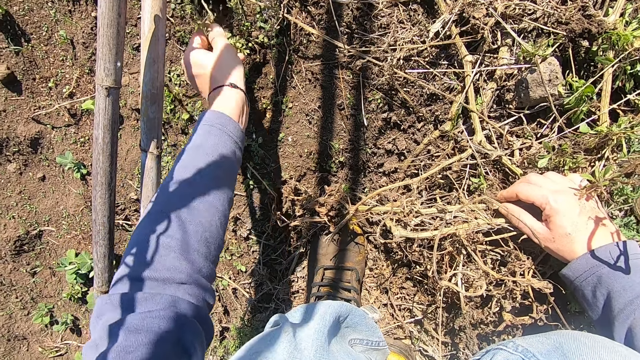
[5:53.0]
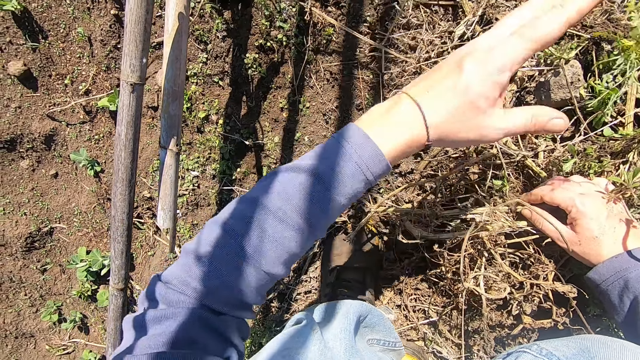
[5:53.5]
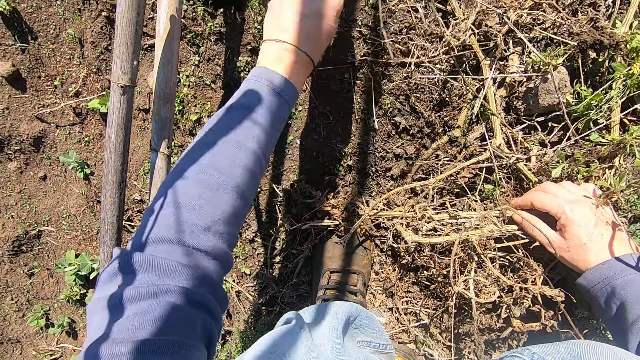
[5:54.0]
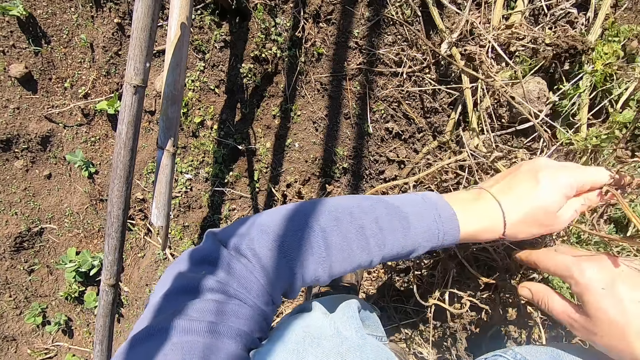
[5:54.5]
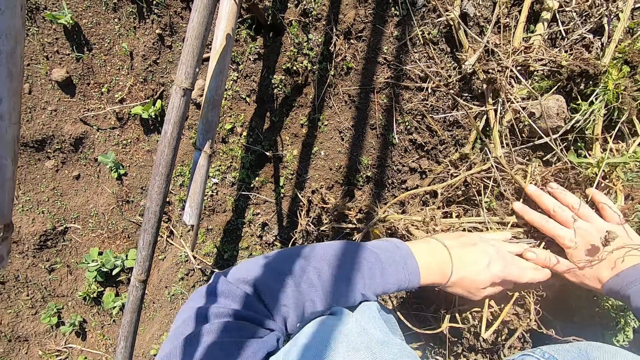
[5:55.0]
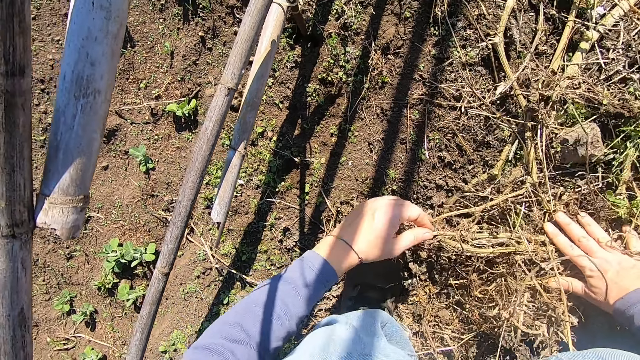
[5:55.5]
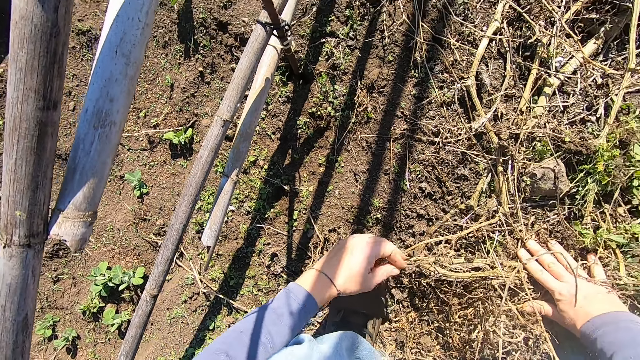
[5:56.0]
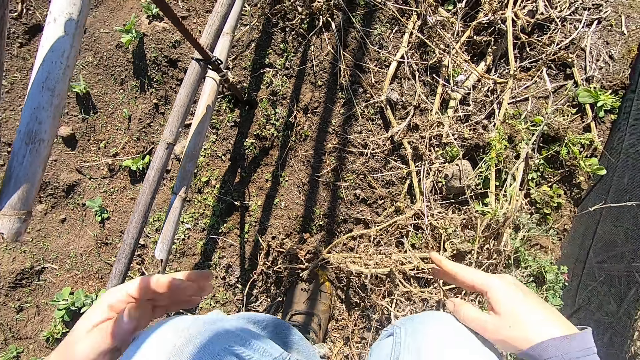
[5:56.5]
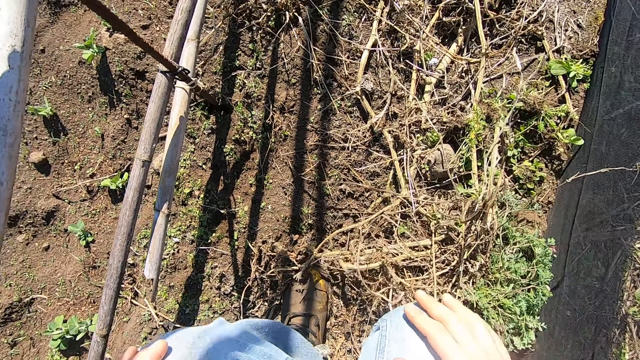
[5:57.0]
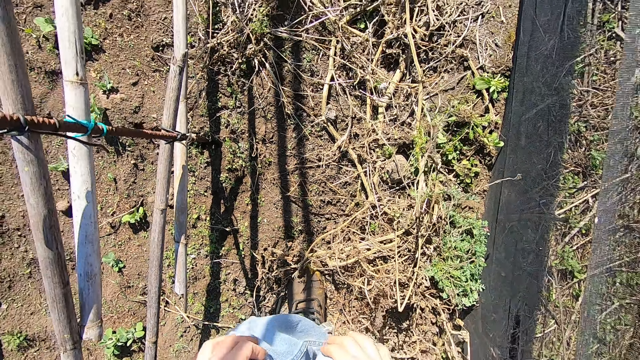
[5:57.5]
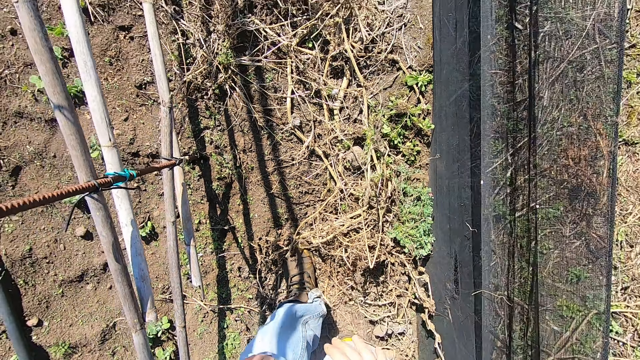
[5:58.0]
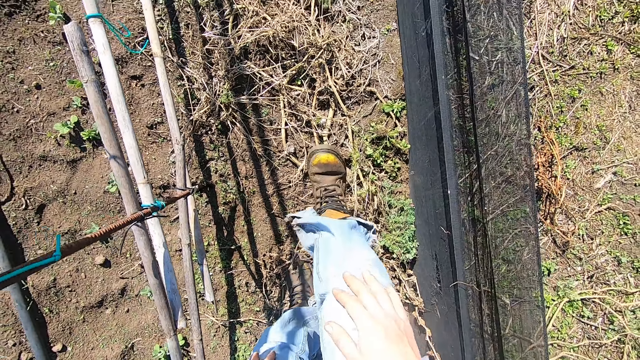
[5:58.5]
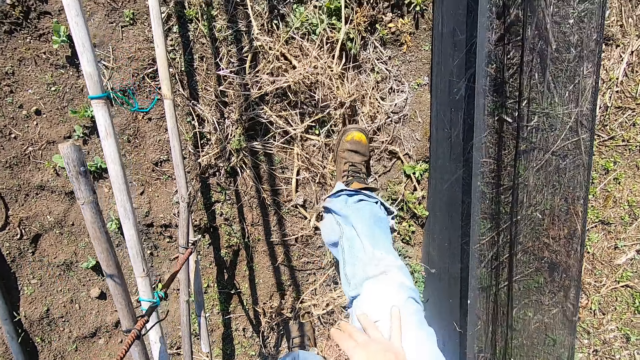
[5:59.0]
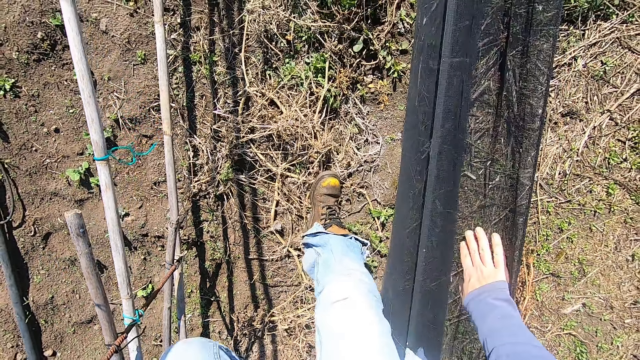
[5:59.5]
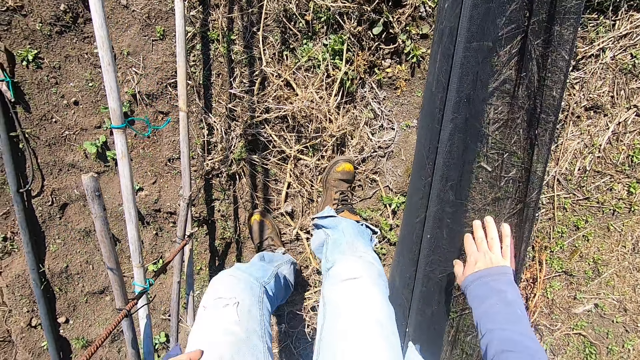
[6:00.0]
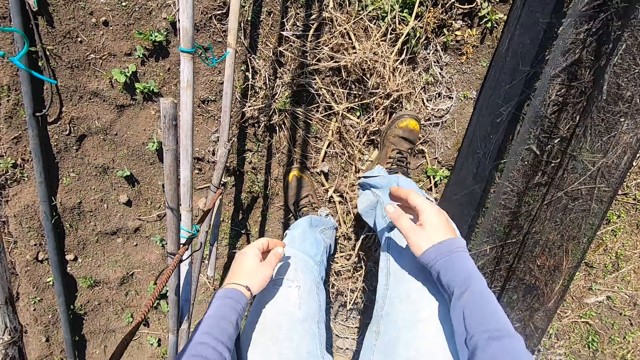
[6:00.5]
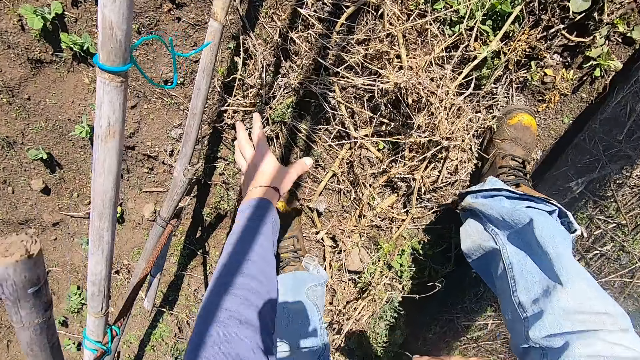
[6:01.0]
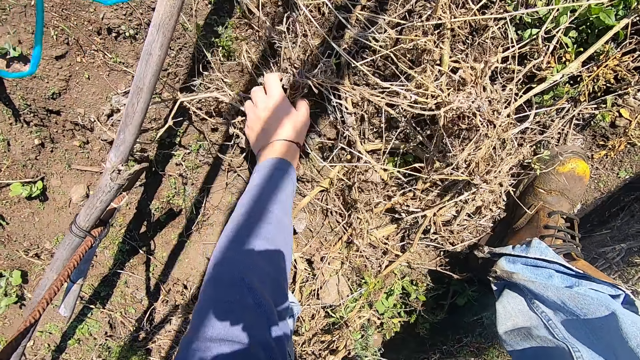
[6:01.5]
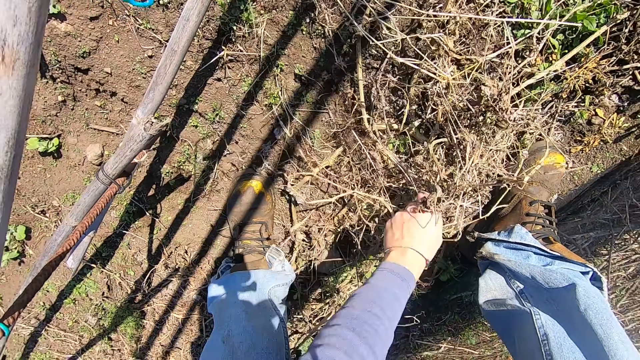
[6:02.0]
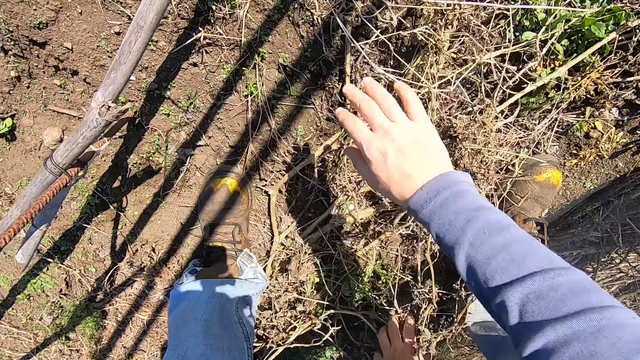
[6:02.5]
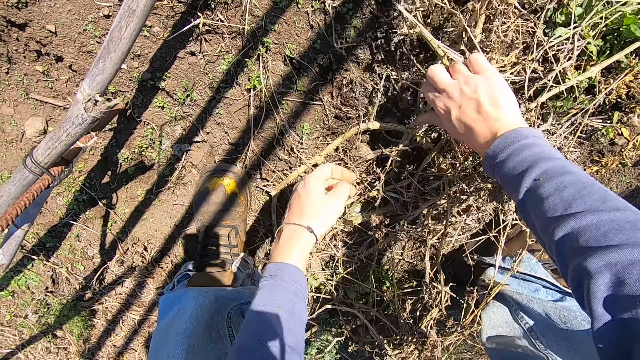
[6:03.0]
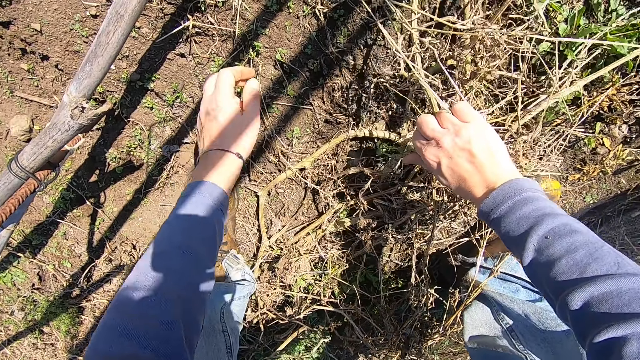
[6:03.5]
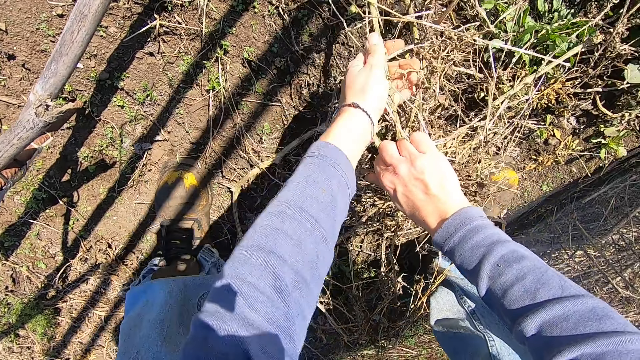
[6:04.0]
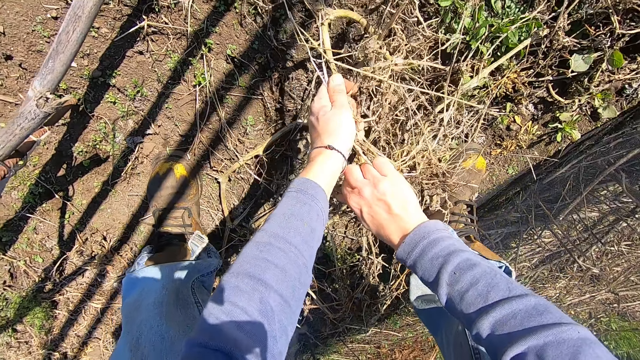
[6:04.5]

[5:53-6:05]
The camera wearer throws the weed plant in his left hand away. He adjusts the weed plants or pumpkin plant on the ground with his hands. He places his hands on his thighs. He stands up. He walks forward at the farm. He places his right hand on a net or fence. He bends down. He adjusts weed plants or a pumpkin plant on the ground with both hands.

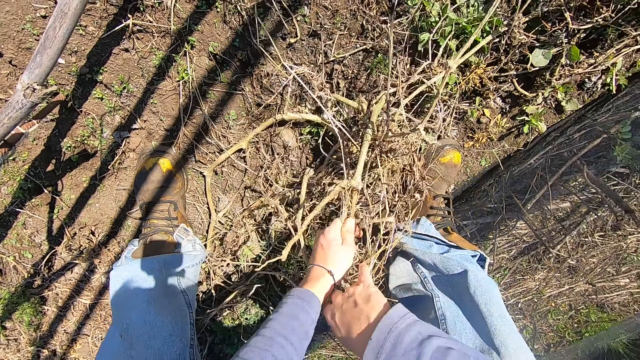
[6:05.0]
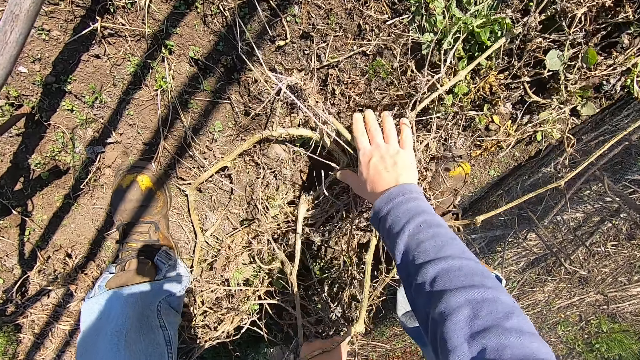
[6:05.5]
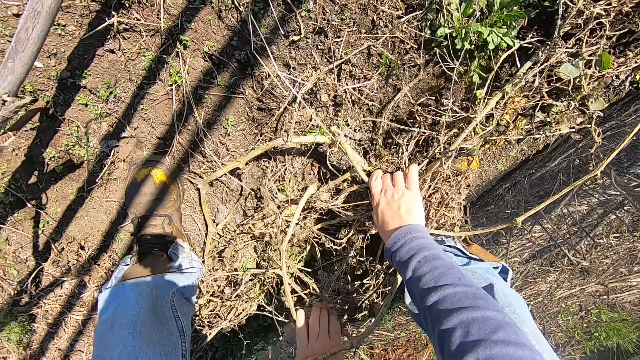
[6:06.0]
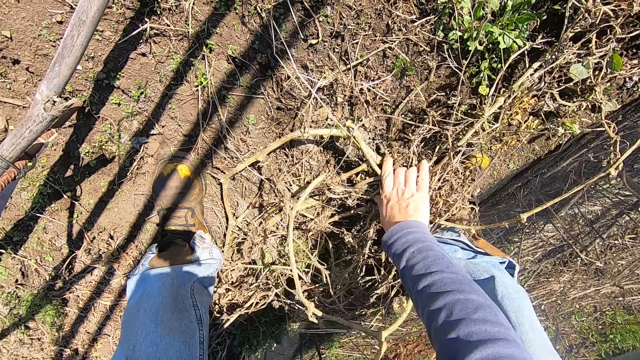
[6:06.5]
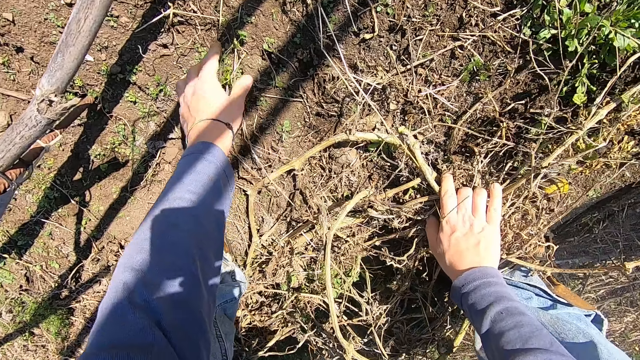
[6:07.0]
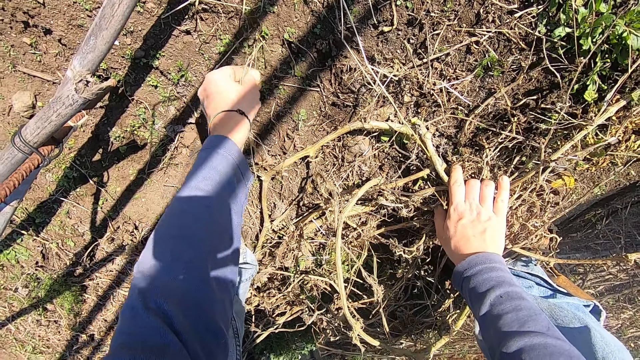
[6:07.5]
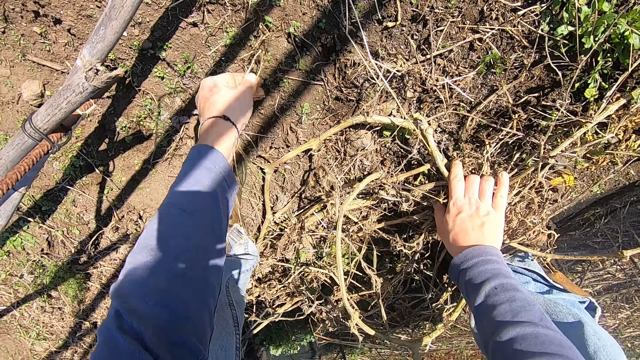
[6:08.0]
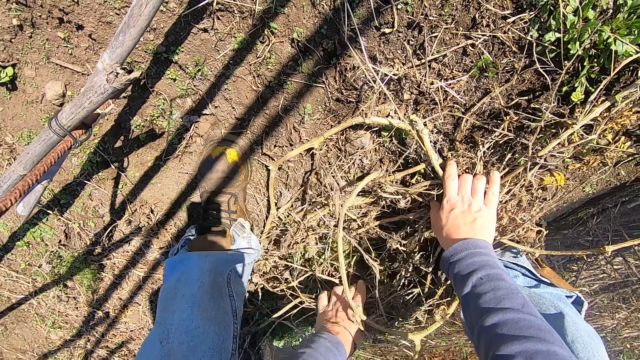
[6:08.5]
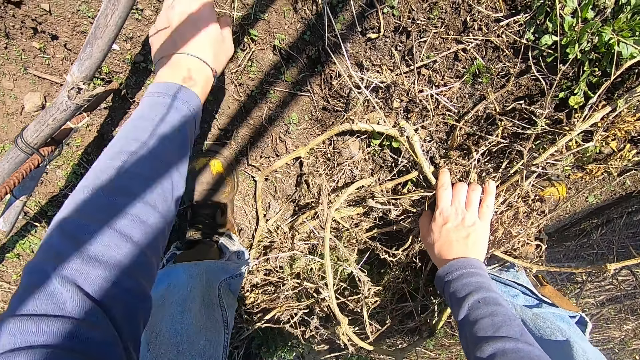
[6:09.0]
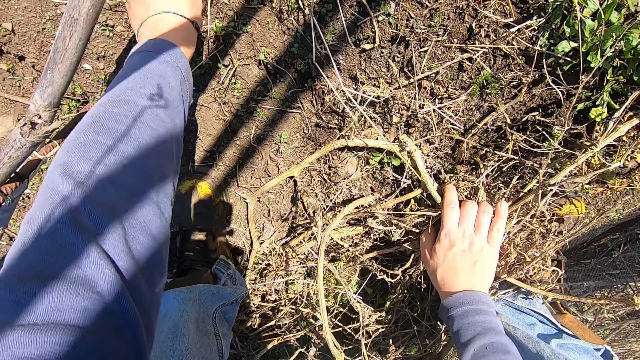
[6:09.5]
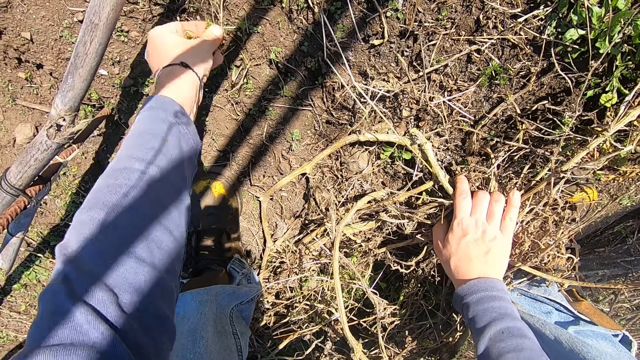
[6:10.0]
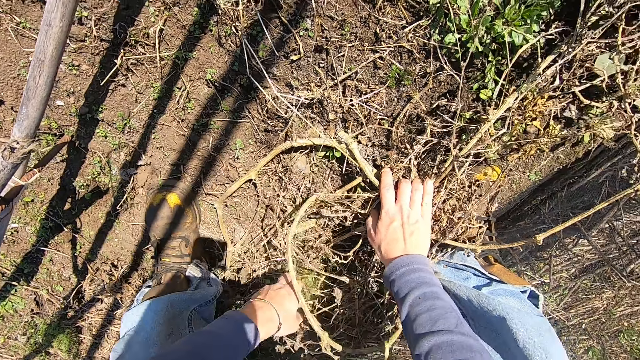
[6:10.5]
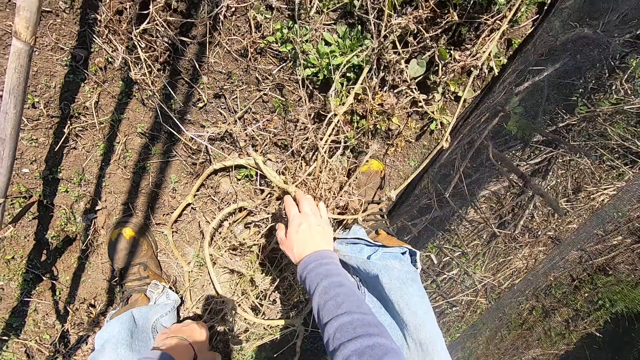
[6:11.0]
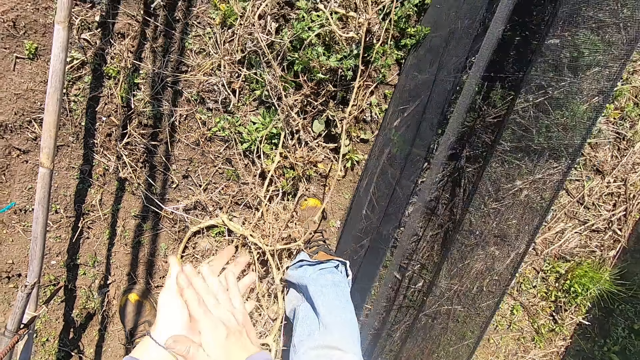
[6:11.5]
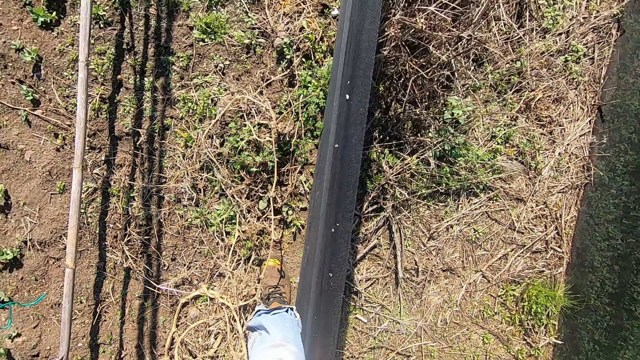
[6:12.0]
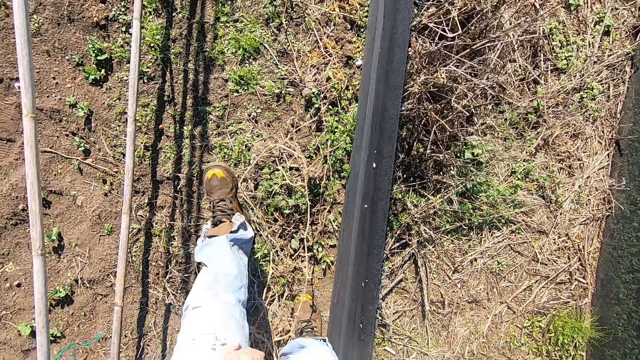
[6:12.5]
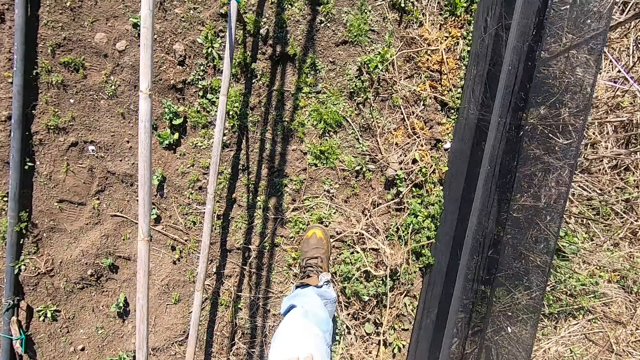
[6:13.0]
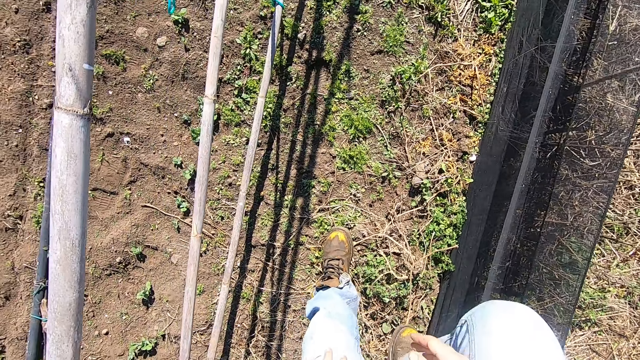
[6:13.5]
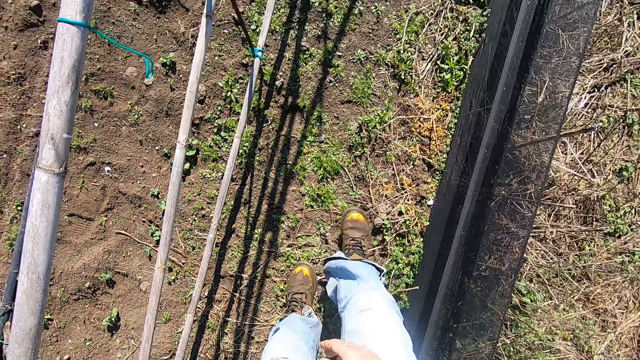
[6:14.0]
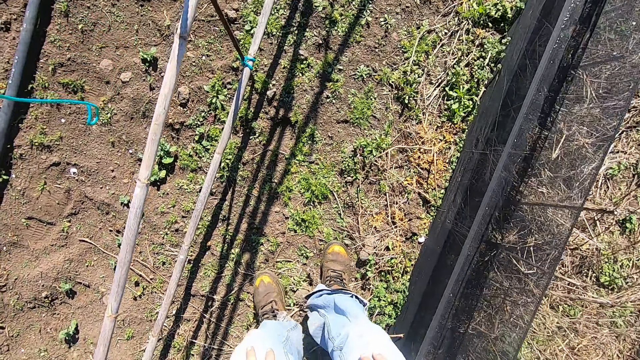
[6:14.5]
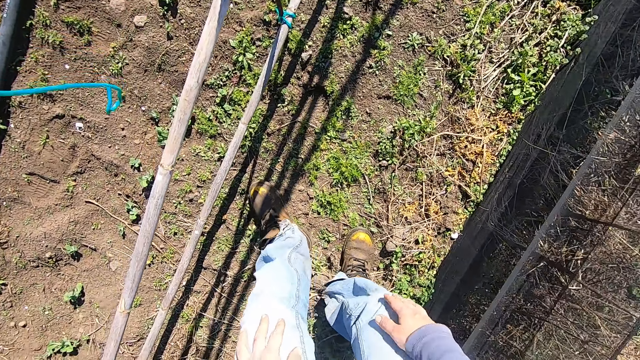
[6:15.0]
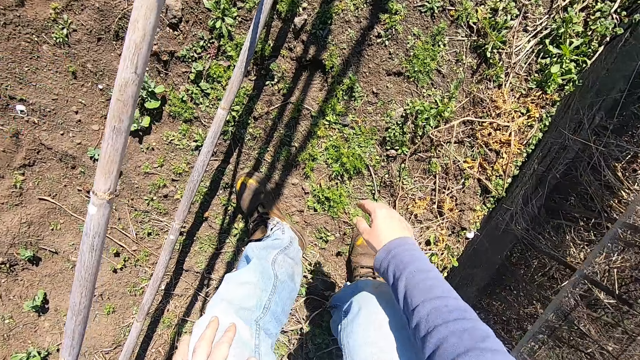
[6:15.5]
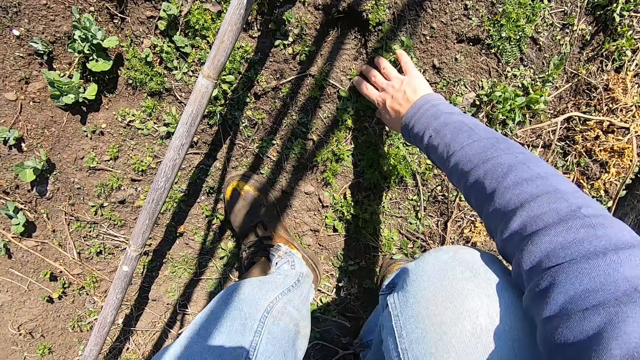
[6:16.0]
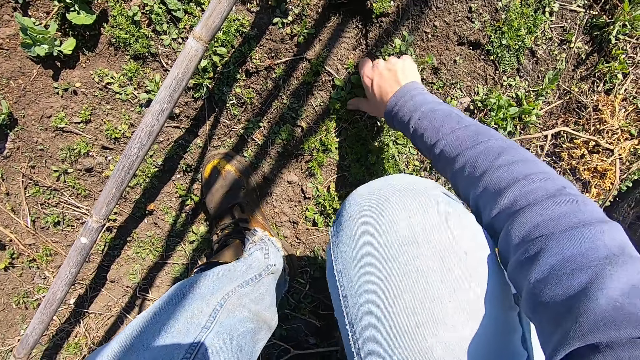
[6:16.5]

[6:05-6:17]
The camera wearer pulls out a weed plant from the ground with his left hand at the farm. He throws the weed plants in his left hand away. He pulls out a weed plant from the ground with his left hand. He throws the weed plants in his left hand away. He stands up. He claps his hands. He rubs his hands. He walks forward at the farm. He bends down. He squats. He pulls out a weed plant from the ground with his right hand at the farm.
